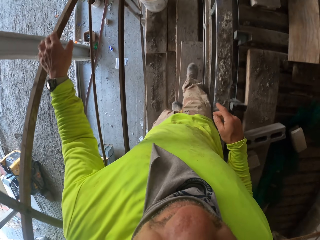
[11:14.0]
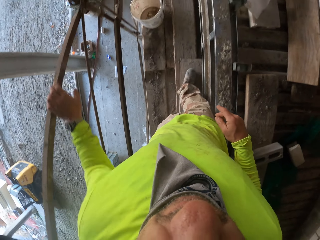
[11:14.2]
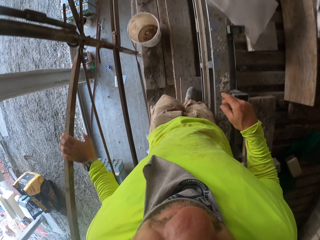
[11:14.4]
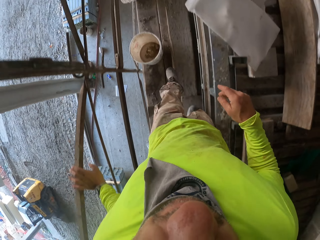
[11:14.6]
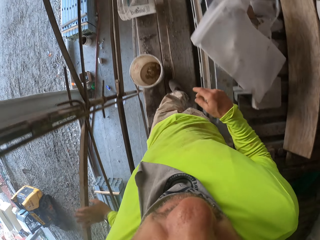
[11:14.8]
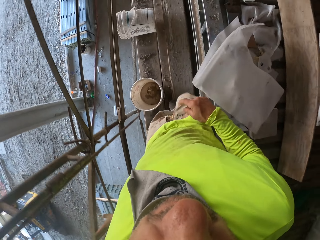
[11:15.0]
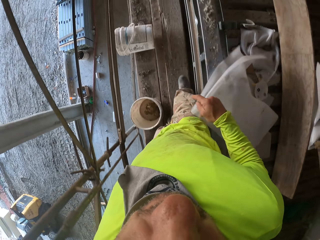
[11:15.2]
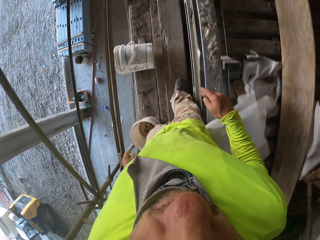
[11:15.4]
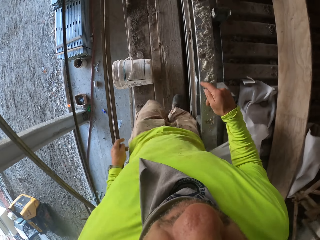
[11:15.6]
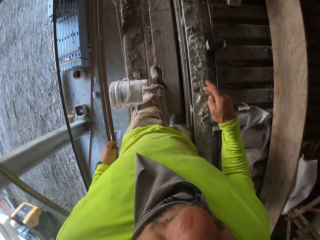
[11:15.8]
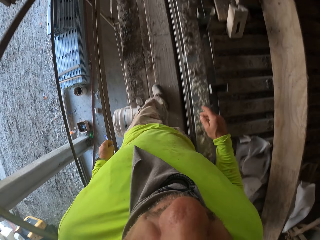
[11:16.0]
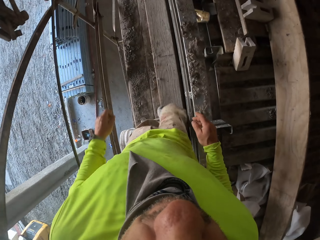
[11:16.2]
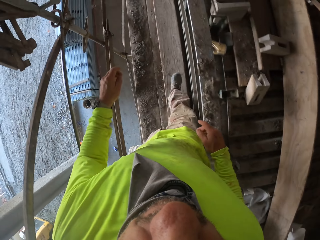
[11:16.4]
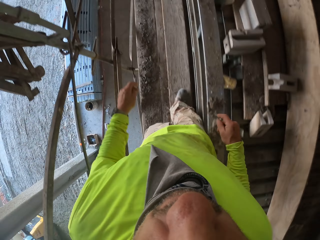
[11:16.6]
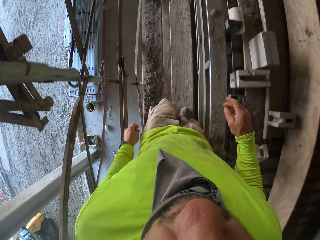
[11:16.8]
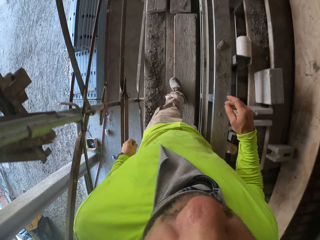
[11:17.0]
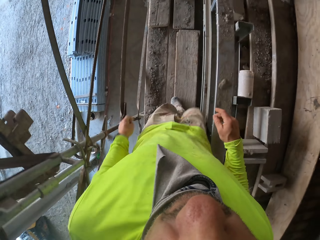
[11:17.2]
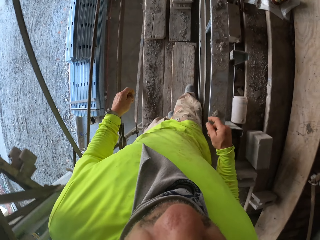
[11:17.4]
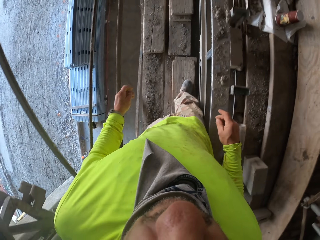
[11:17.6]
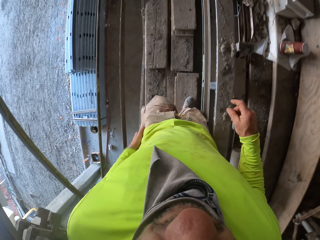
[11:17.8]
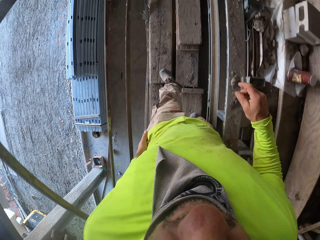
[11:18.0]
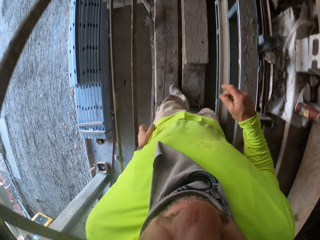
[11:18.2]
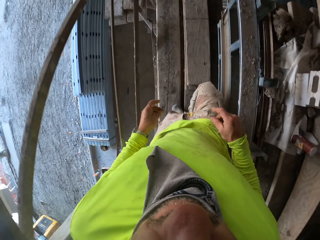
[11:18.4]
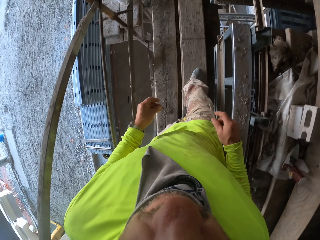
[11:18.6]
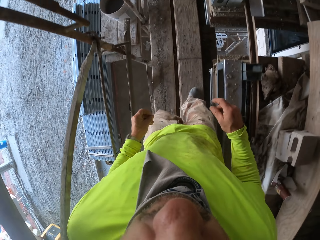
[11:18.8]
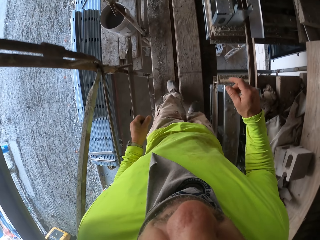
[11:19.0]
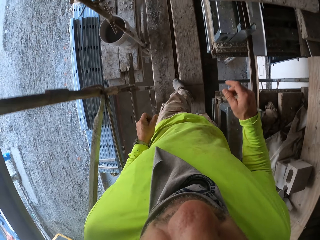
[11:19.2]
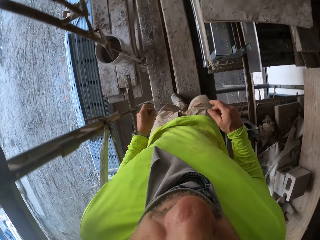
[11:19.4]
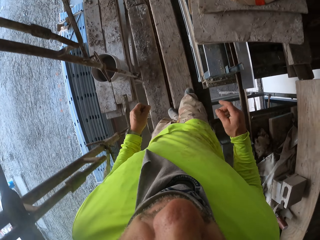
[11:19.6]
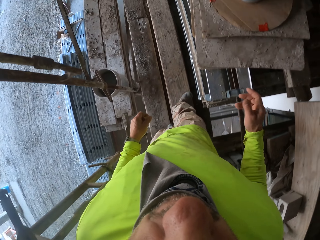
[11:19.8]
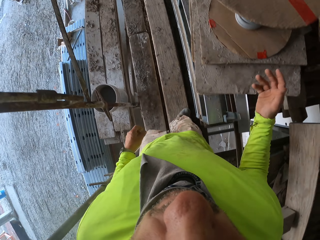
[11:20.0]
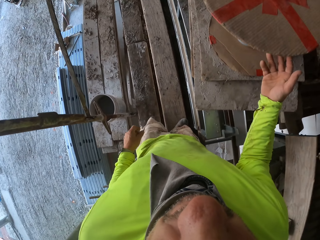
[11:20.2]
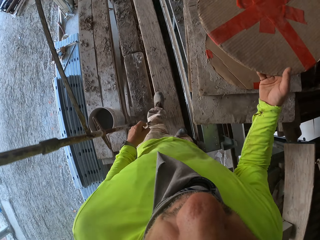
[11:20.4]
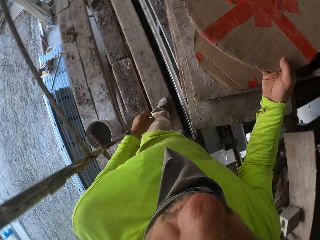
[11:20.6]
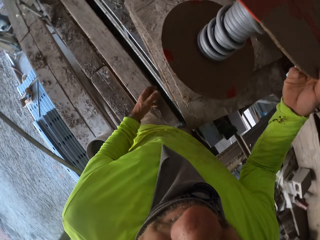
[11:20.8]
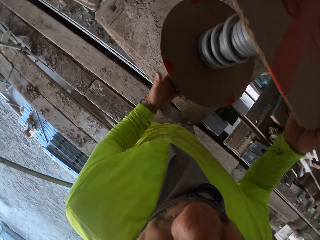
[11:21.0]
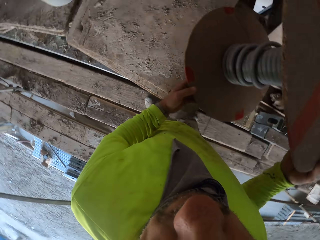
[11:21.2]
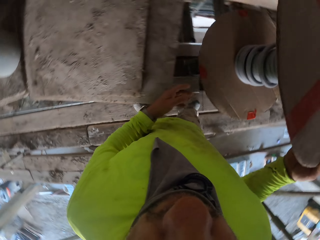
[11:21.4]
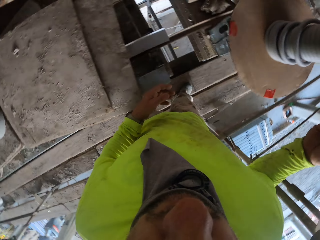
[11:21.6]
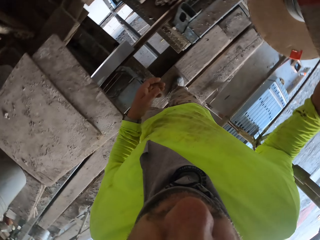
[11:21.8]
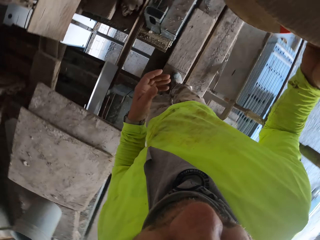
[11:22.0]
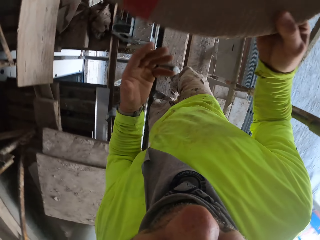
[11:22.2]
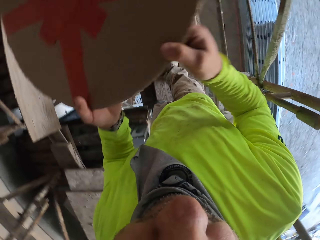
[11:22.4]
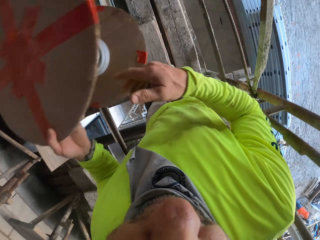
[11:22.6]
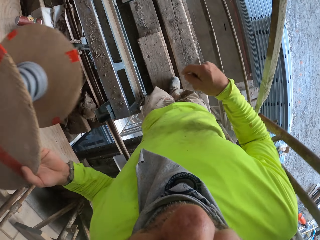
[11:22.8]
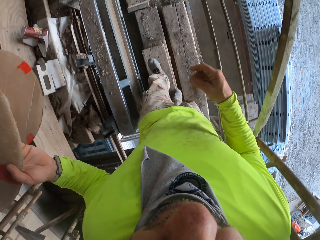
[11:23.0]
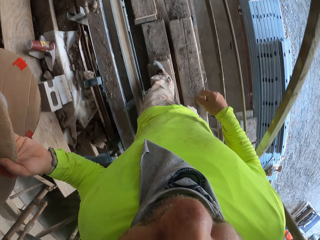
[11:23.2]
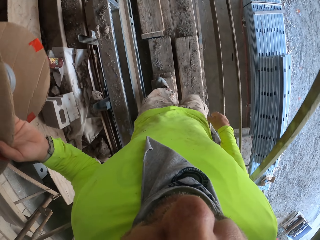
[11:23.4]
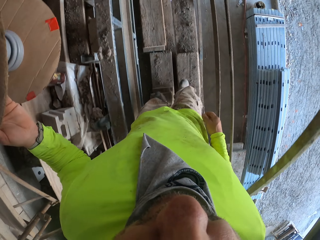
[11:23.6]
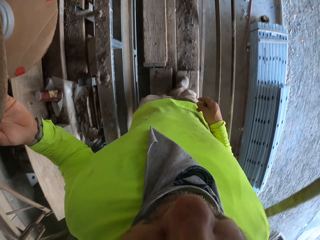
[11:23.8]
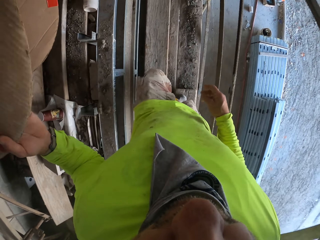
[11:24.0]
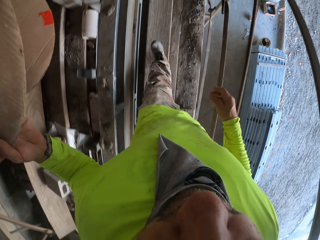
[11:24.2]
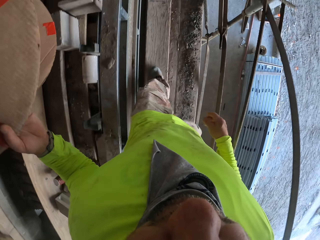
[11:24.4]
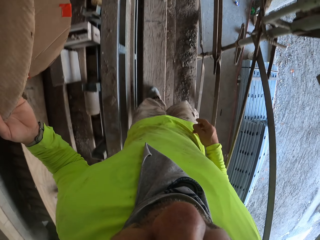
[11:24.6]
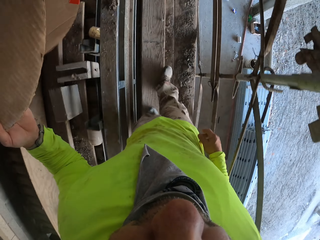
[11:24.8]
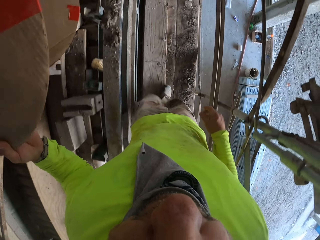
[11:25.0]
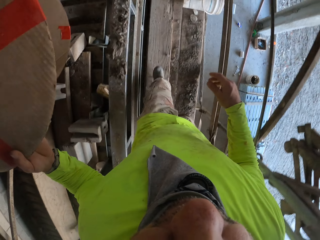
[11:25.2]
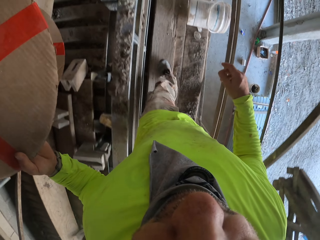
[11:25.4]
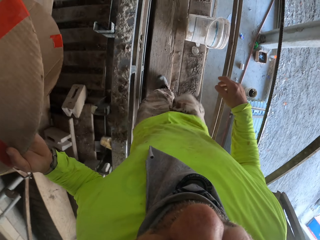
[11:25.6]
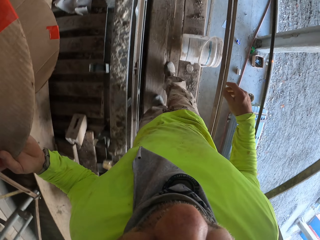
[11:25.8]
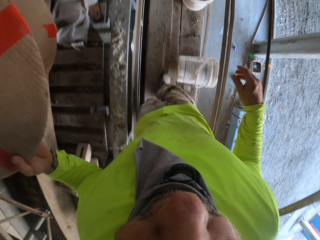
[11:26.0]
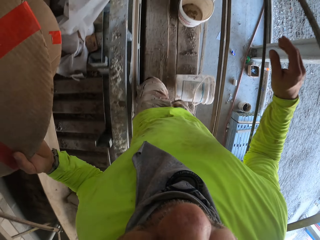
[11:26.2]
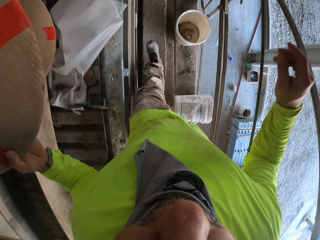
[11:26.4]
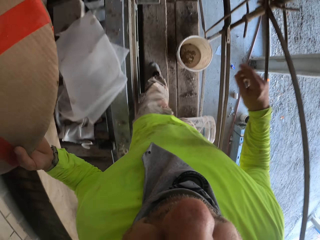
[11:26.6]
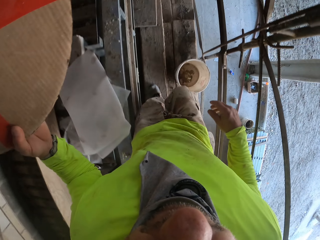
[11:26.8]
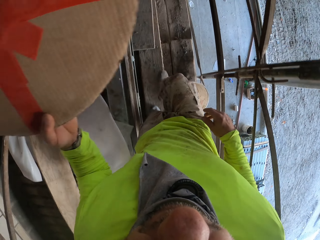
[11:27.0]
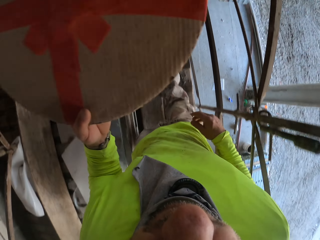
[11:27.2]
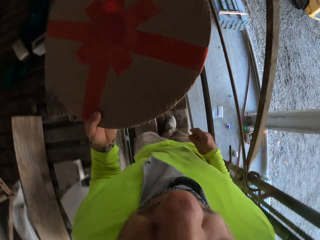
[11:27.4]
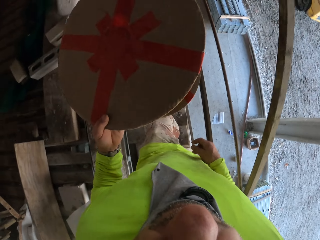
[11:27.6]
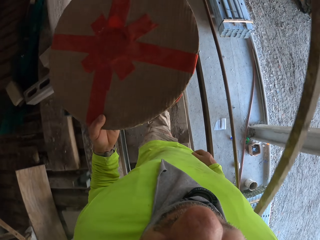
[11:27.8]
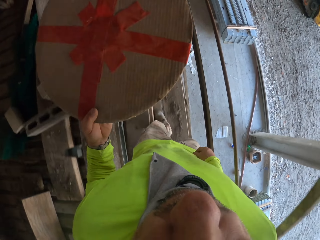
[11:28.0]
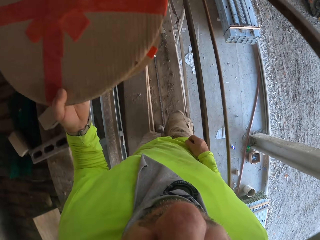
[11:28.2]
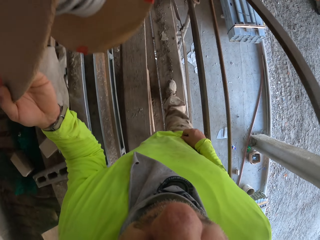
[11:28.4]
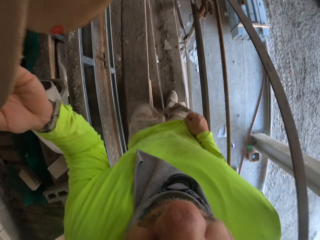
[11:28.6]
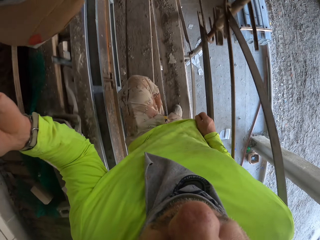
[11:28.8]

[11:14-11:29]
The camera wearer rests a hand on the rail. They move around. They take the cable drum roller. They walk around the house.

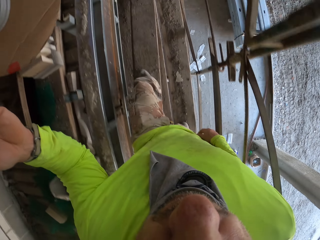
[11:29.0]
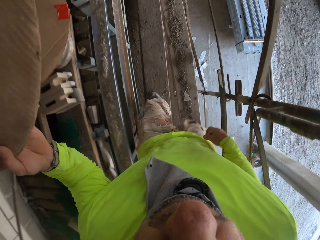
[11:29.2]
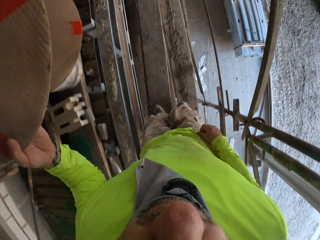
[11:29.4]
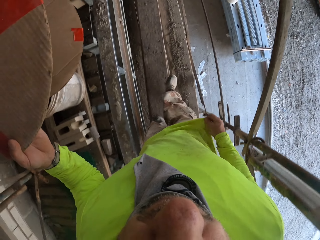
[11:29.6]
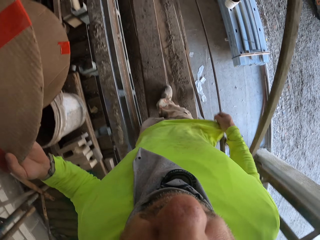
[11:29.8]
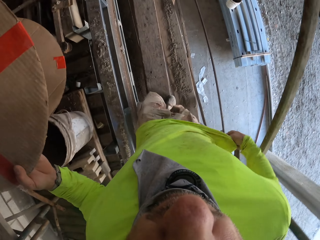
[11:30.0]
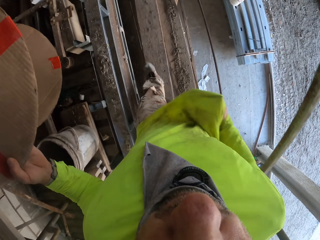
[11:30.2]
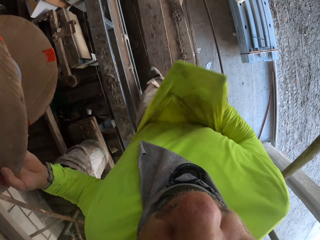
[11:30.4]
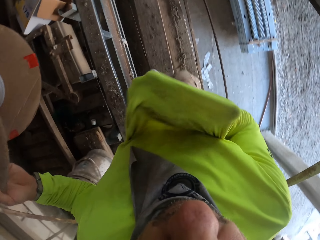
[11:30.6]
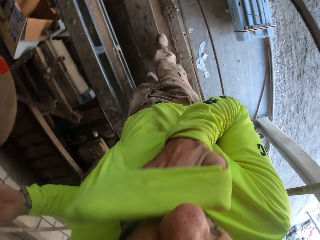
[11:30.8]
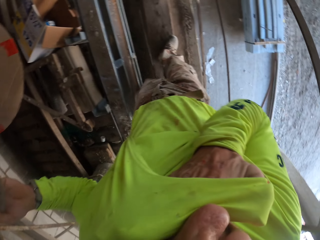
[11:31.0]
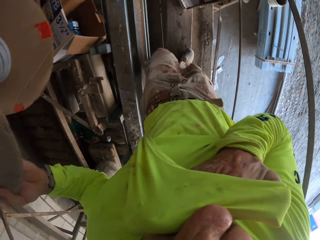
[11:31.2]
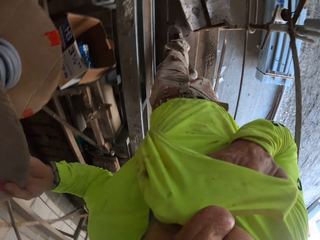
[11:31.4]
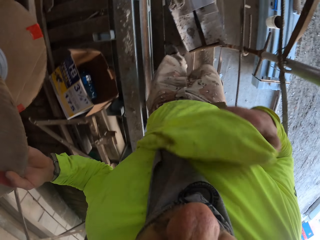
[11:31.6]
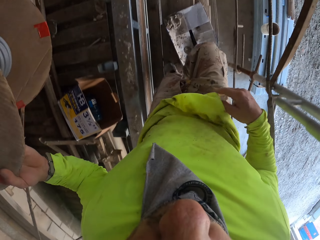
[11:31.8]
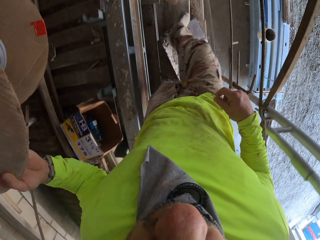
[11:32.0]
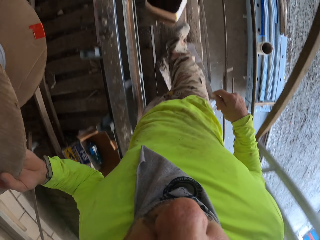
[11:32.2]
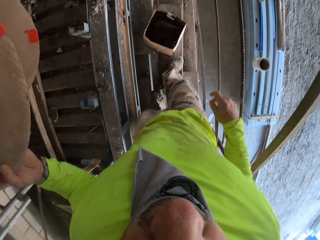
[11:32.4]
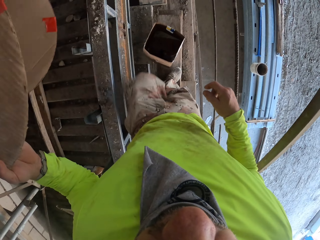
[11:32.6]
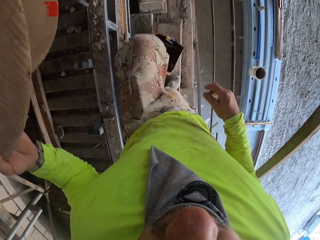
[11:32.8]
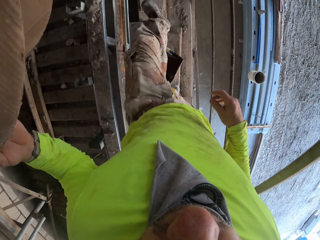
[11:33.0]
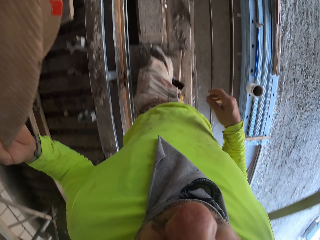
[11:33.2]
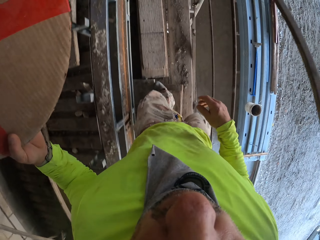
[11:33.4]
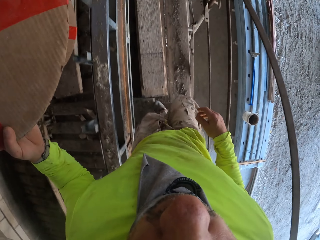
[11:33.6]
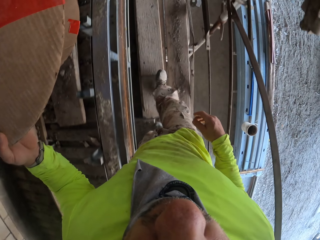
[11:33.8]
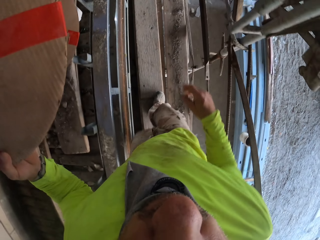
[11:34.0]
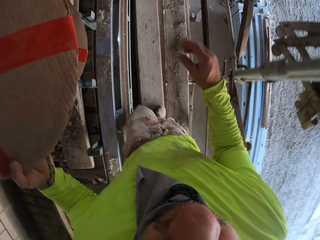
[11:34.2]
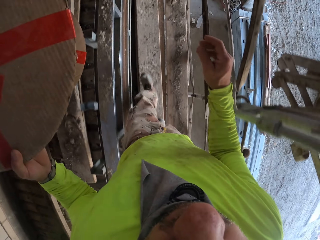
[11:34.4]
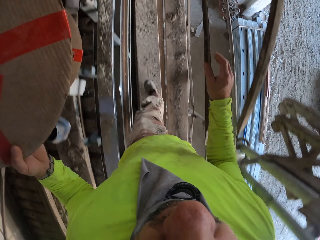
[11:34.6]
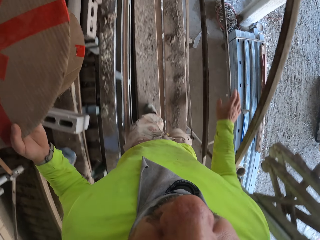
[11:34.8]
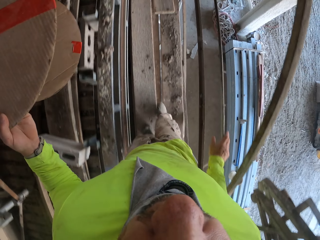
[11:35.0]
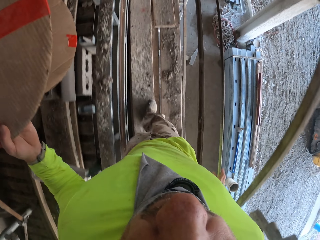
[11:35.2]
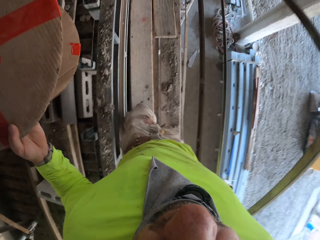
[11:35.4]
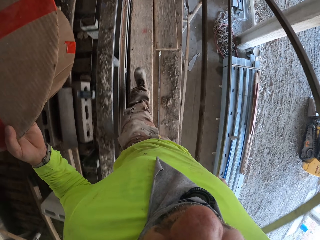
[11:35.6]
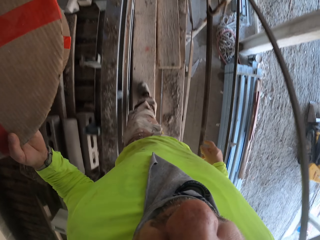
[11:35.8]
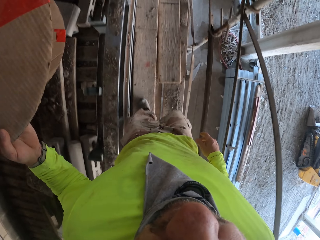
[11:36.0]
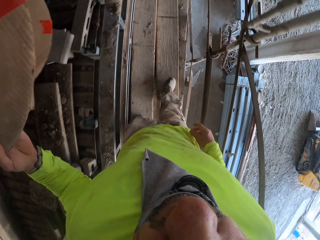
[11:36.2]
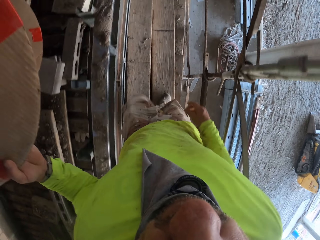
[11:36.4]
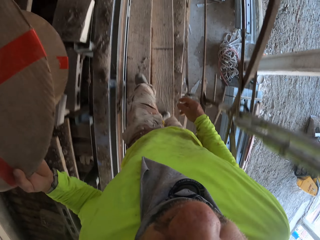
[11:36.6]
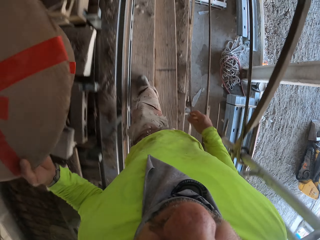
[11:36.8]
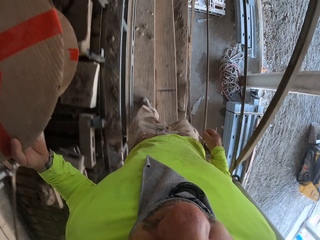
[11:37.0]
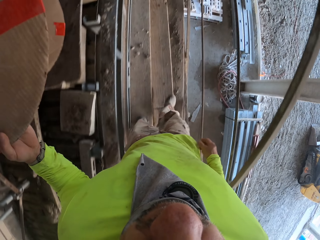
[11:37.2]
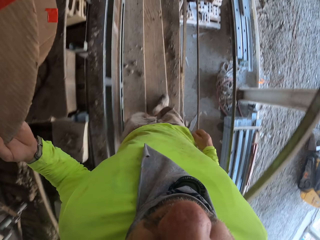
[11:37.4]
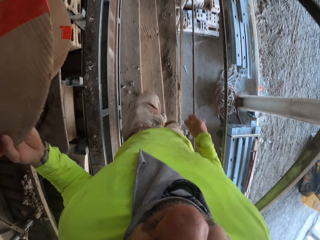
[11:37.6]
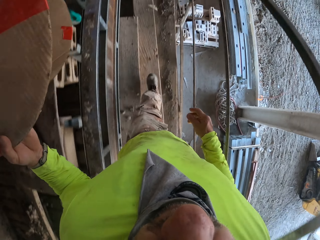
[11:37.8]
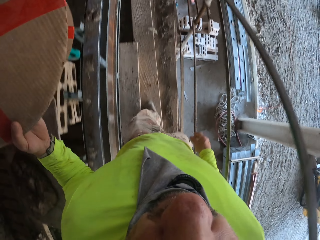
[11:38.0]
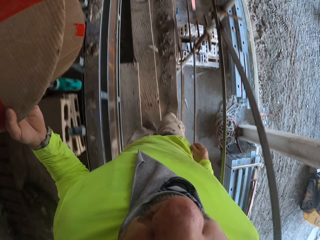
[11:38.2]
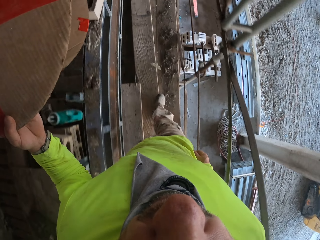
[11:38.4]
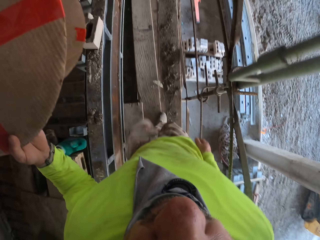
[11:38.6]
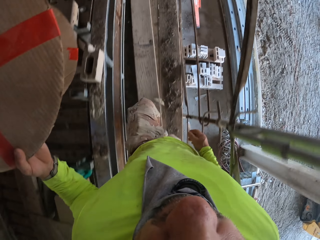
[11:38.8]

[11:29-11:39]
The camera wearer wipes the nose. They walk around the house. They touch the rail. They move around.
